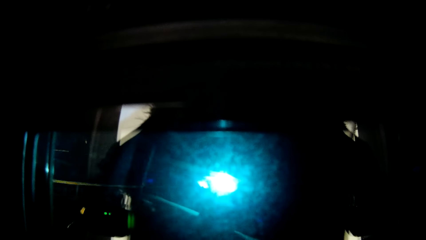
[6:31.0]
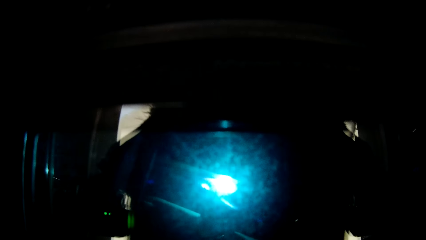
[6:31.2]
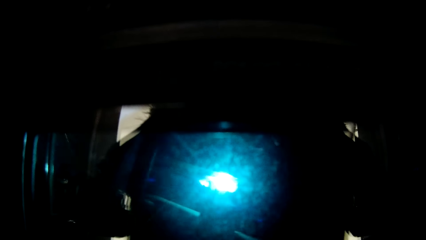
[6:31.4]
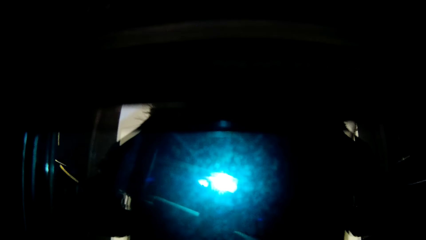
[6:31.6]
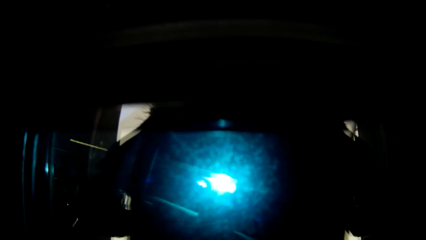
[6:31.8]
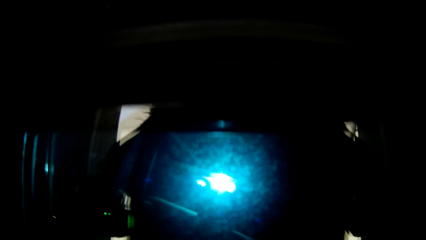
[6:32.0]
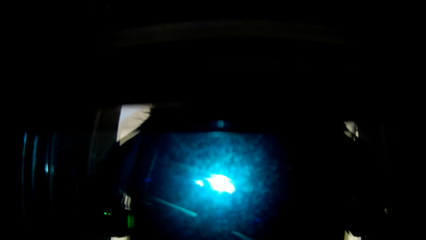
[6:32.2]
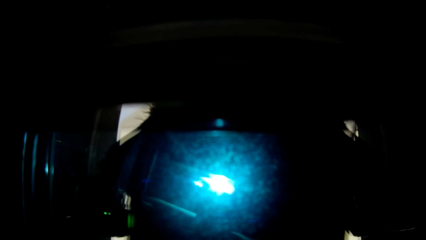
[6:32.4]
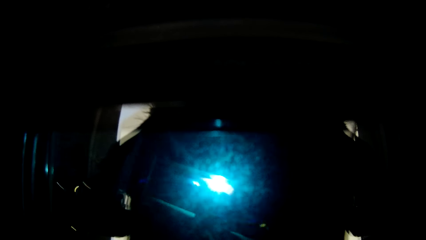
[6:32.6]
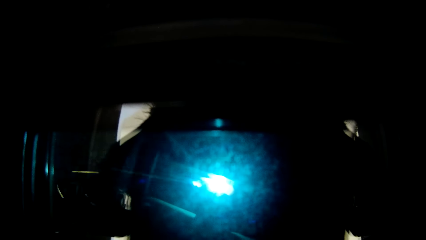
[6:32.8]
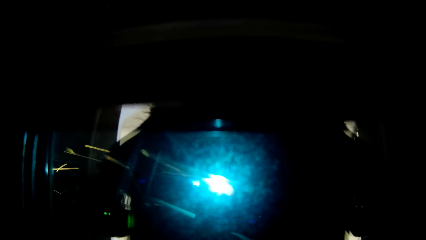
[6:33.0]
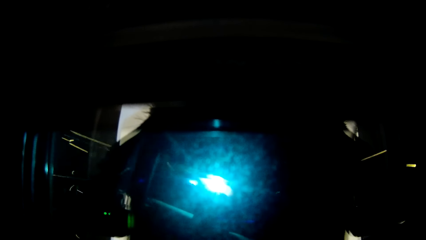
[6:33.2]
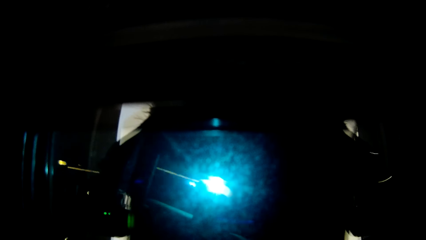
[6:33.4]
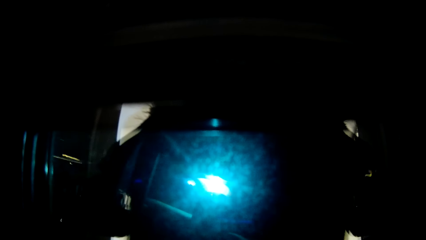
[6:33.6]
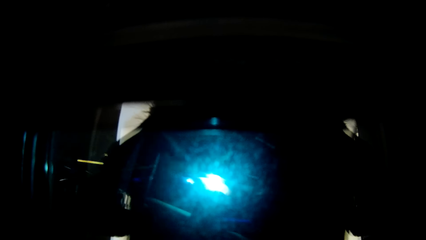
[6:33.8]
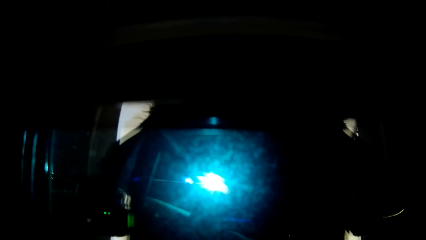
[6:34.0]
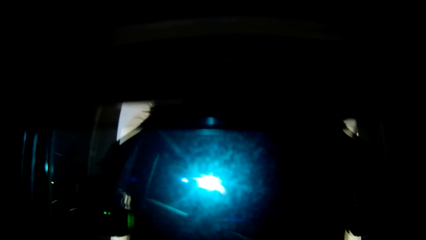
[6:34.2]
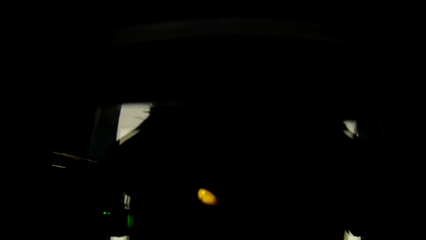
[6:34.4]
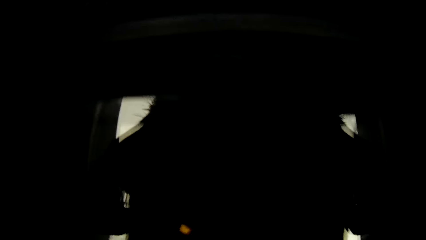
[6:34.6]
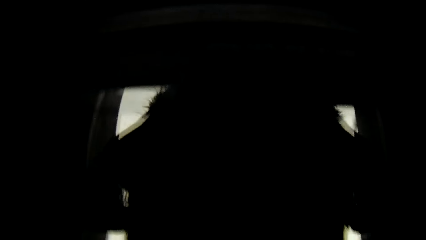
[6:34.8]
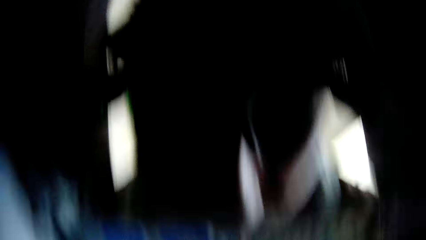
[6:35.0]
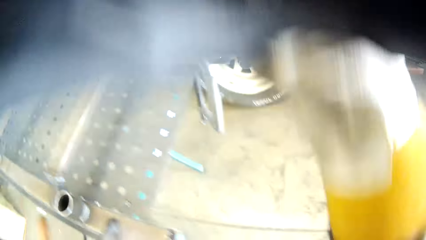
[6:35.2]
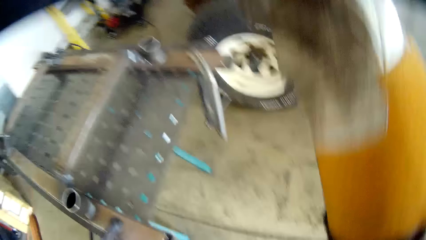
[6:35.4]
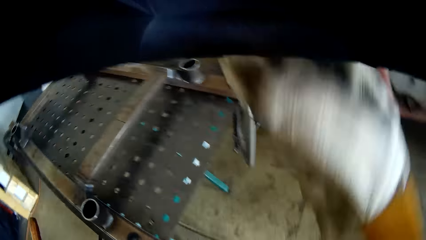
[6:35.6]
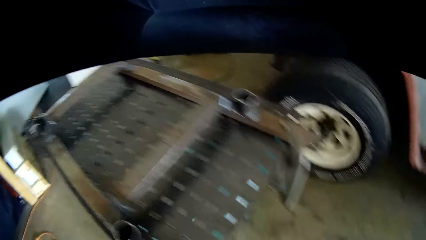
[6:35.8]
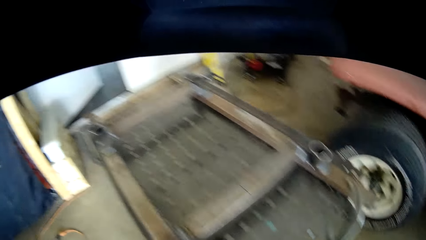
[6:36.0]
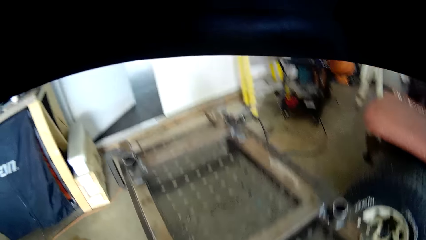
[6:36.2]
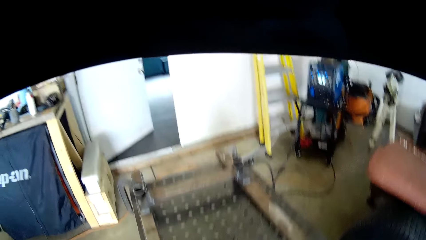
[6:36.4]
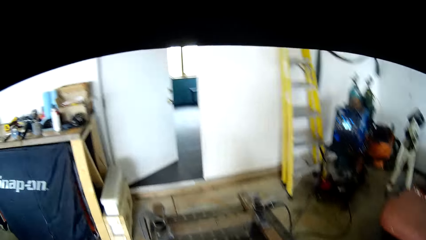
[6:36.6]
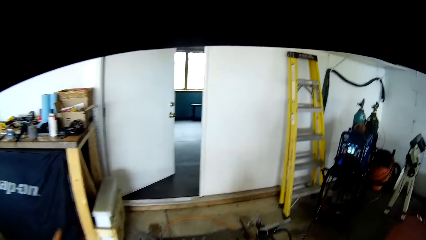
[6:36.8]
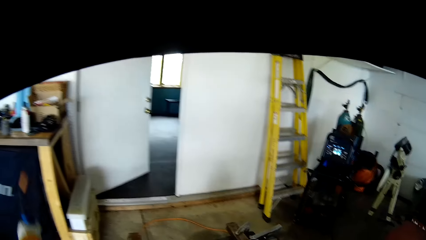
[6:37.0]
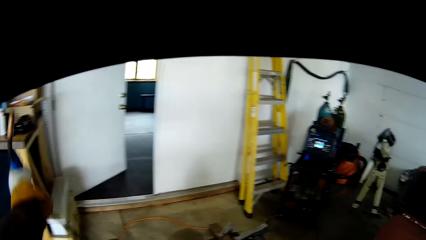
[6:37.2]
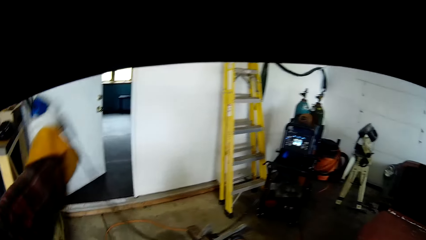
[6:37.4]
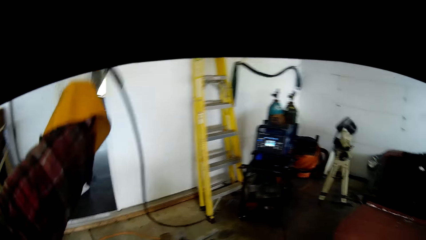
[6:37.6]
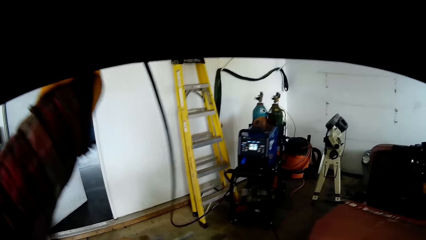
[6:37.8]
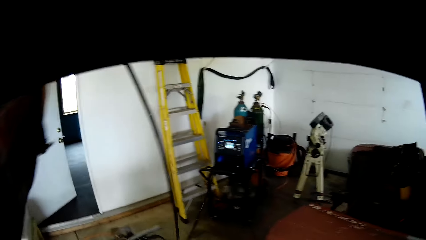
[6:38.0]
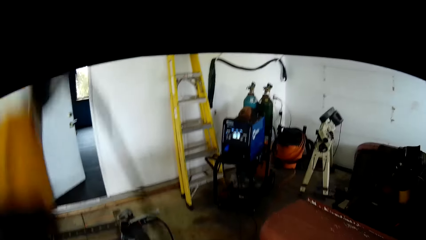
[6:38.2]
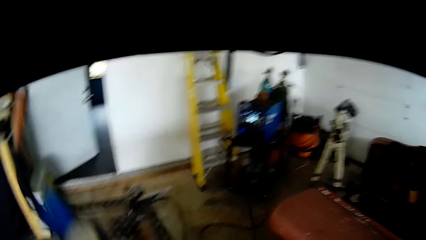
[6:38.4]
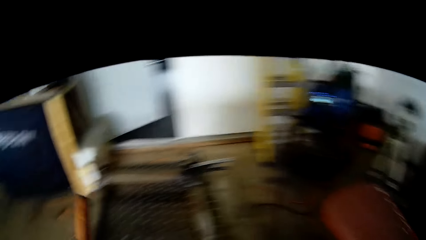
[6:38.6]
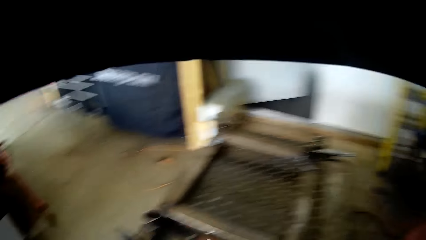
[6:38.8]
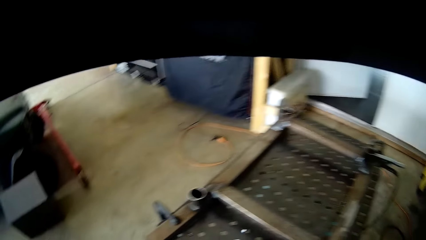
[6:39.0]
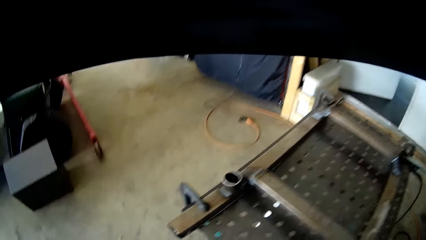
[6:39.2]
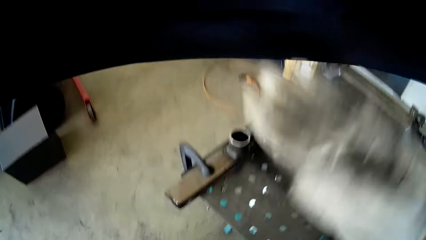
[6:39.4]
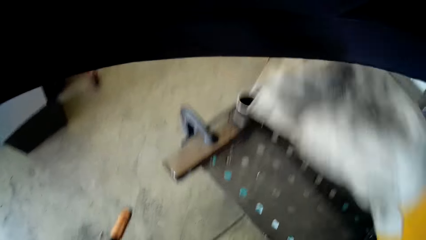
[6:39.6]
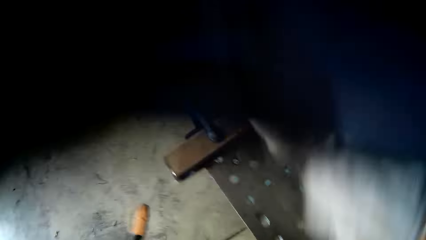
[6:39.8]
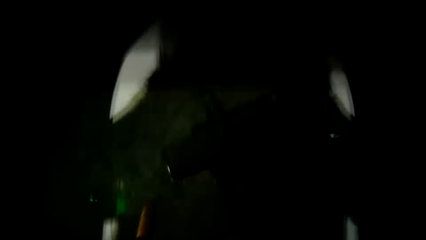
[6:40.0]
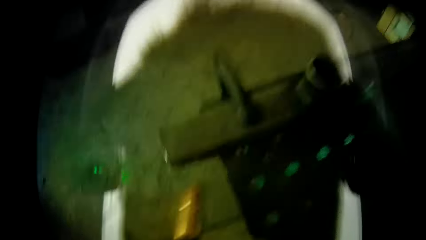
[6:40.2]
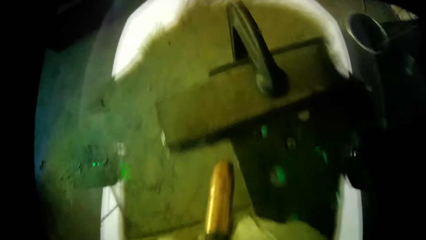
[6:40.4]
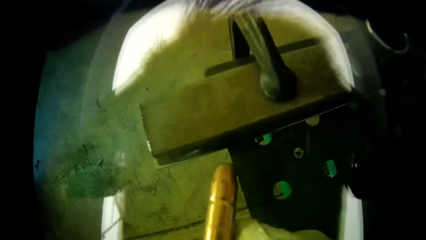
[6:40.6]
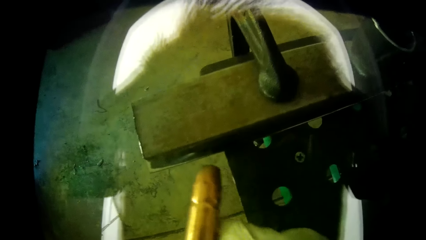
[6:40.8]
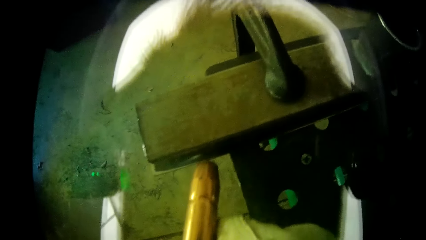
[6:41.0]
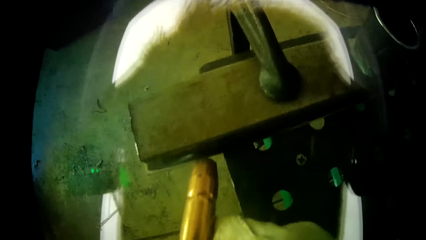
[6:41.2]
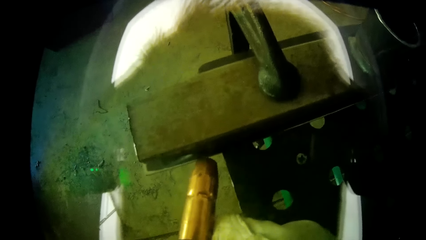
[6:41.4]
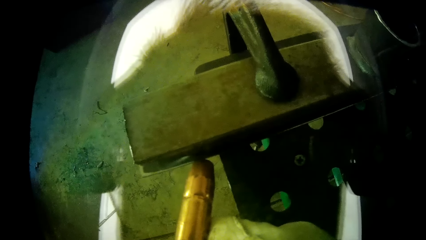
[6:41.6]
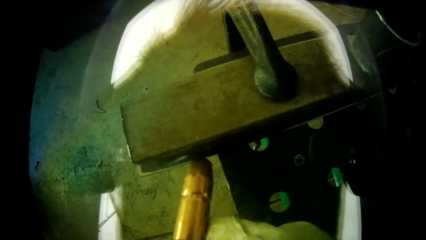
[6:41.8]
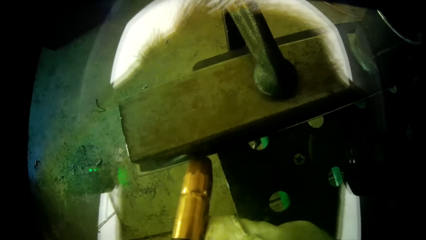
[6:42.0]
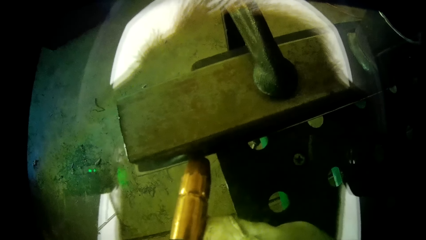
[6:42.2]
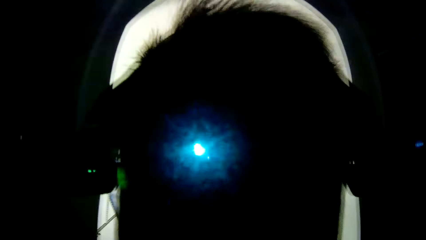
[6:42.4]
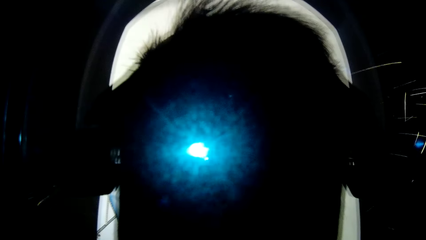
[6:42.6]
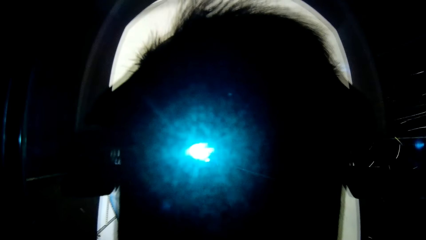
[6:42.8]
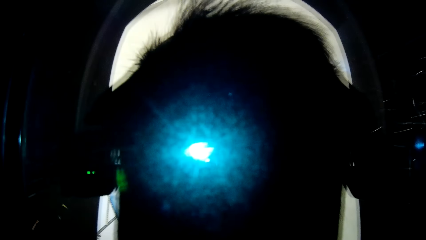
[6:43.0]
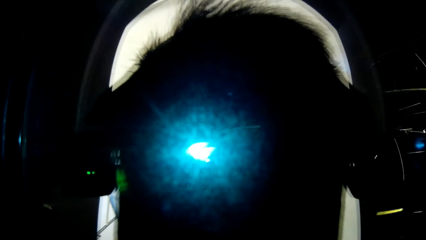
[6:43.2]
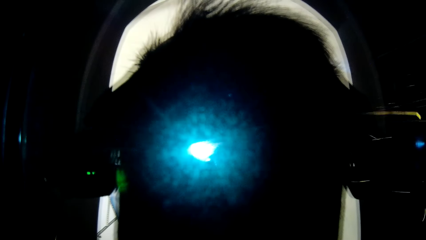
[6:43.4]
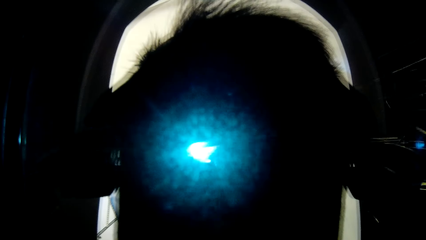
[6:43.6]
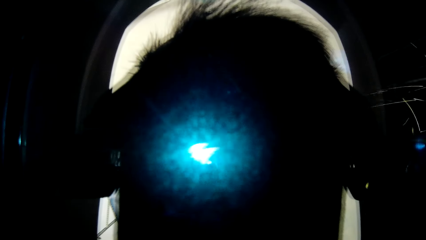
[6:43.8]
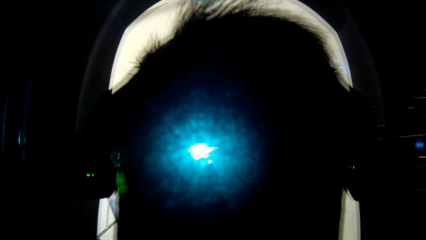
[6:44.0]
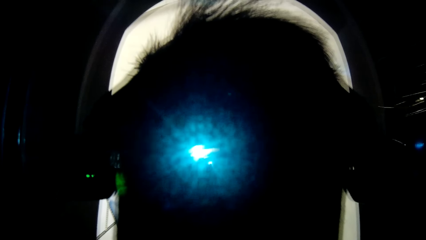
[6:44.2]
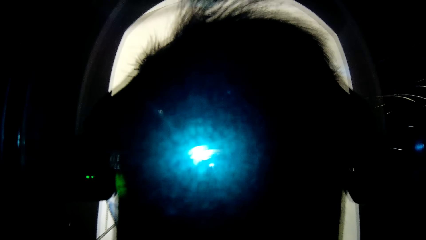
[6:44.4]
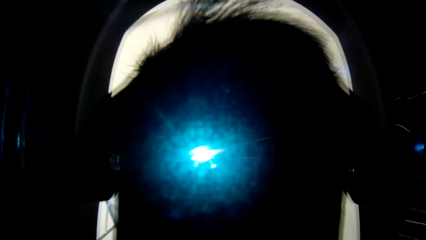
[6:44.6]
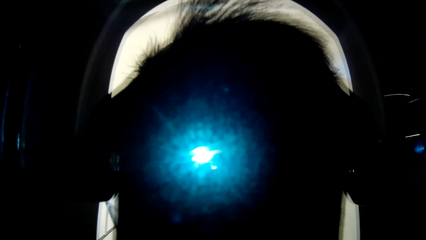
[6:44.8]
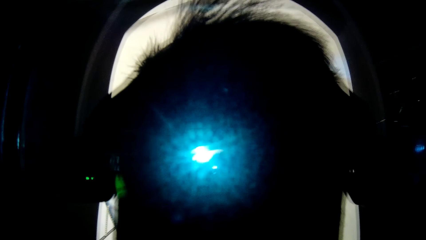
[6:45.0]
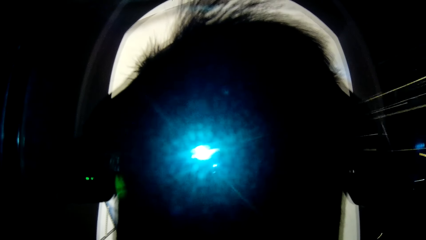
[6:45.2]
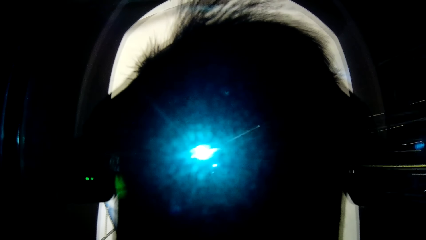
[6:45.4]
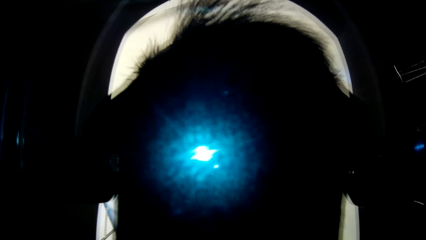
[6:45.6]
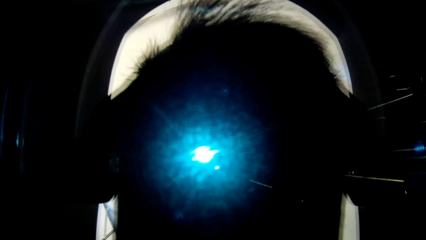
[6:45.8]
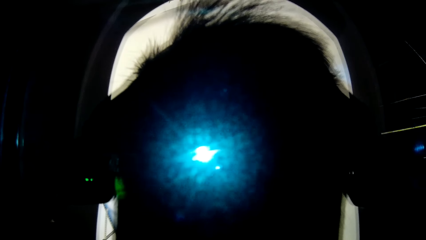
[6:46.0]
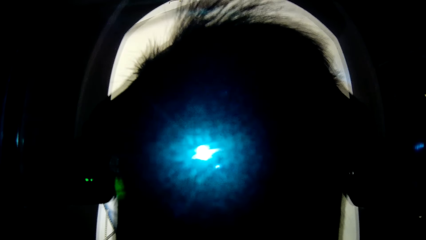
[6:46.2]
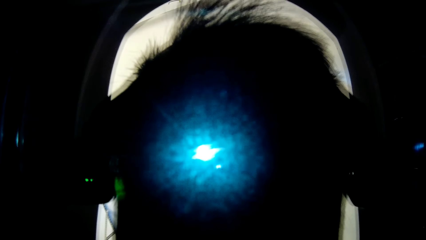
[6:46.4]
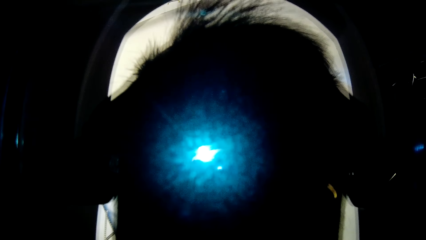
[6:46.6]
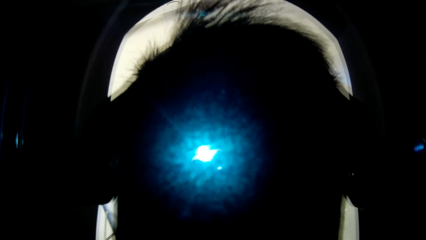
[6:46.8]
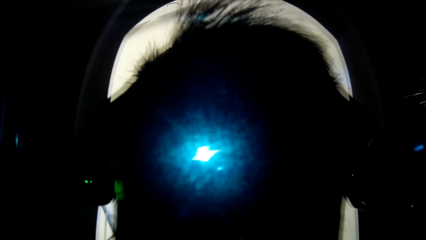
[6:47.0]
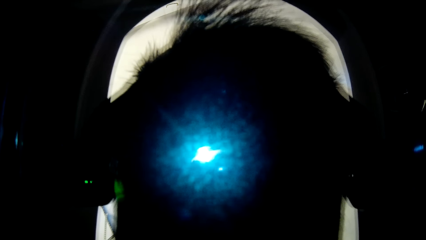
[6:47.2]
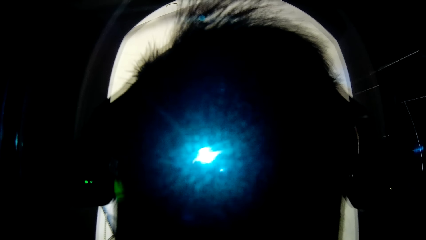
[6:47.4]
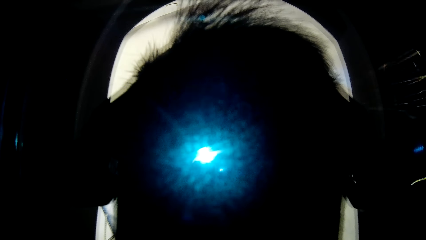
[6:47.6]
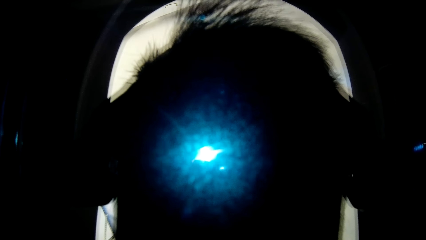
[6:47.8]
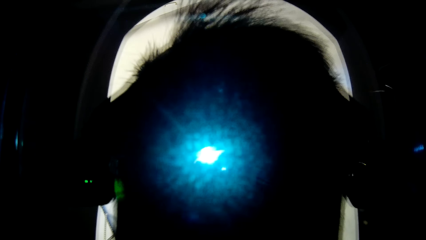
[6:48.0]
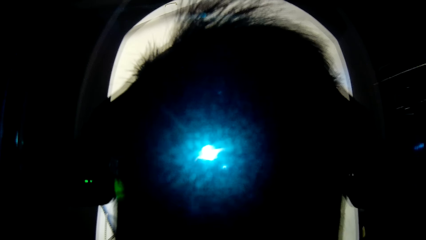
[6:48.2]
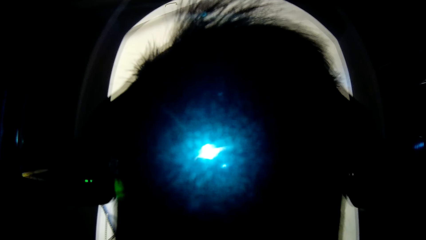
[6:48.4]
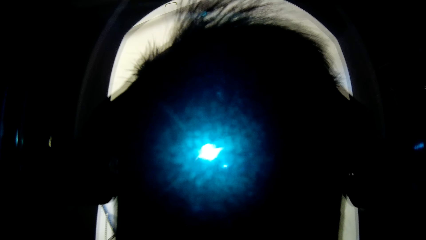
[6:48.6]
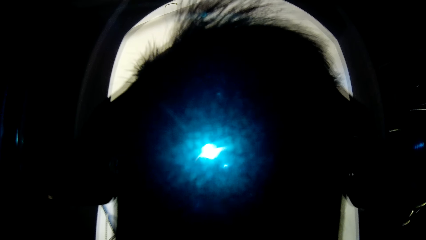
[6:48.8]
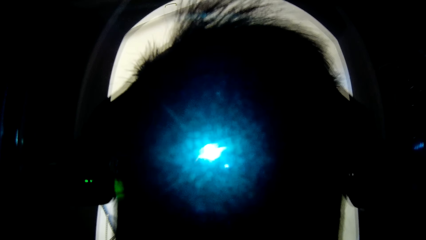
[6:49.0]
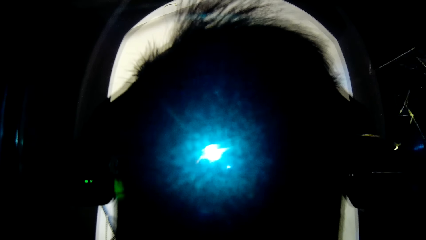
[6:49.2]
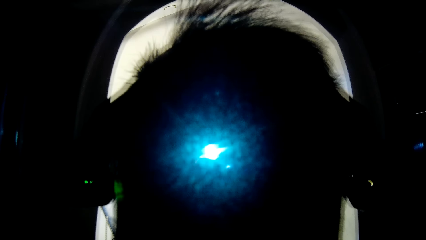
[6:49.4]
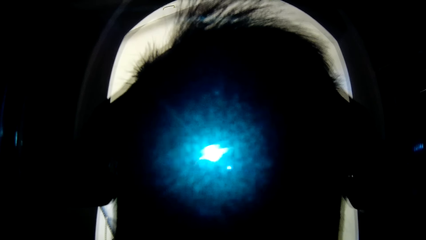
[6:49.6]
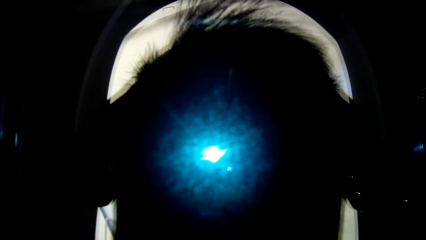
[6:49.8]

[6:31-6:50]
The camera wearer removes the welding helmet from his face with his right hand. He moves a welding machine with a hand. He wears the welding helmet with his right hand. He welds the metal with the stick weld in his right hand.
